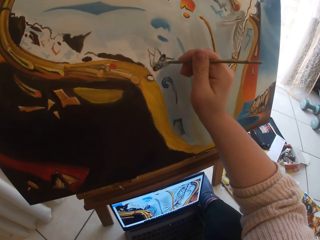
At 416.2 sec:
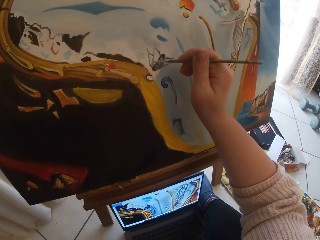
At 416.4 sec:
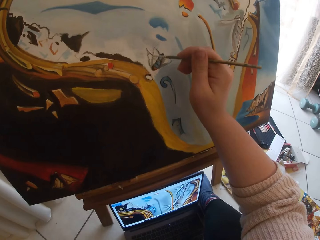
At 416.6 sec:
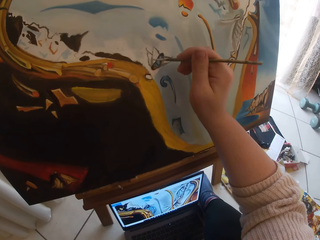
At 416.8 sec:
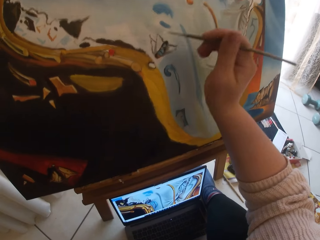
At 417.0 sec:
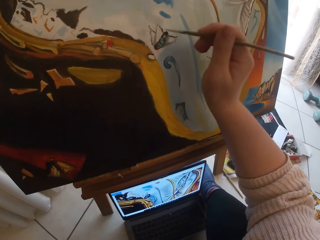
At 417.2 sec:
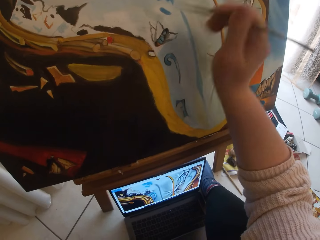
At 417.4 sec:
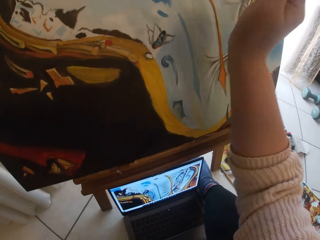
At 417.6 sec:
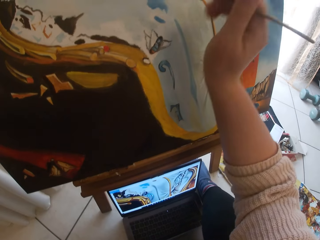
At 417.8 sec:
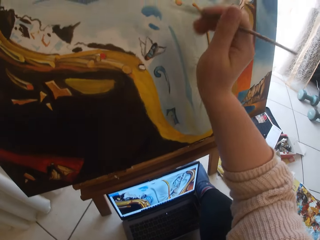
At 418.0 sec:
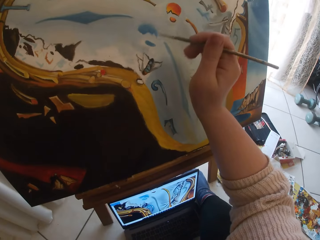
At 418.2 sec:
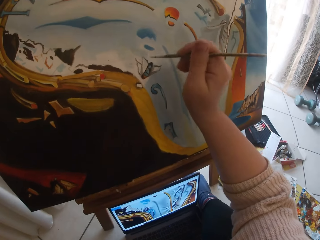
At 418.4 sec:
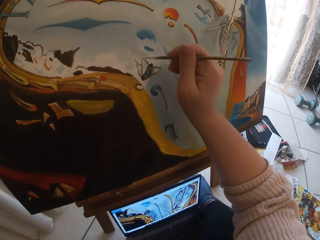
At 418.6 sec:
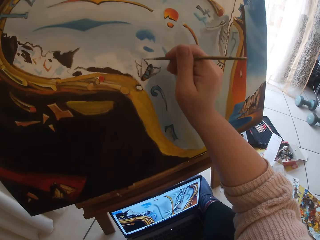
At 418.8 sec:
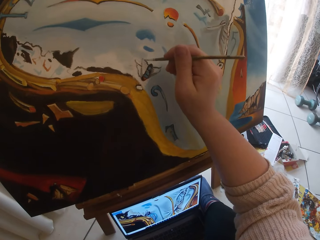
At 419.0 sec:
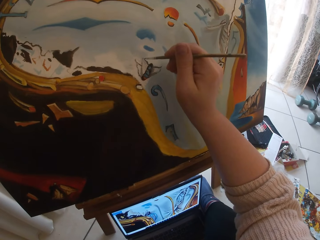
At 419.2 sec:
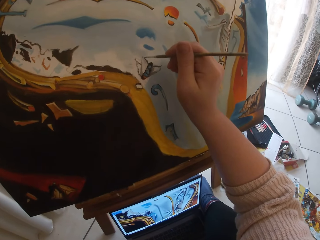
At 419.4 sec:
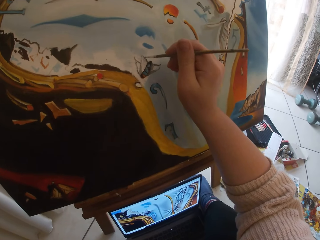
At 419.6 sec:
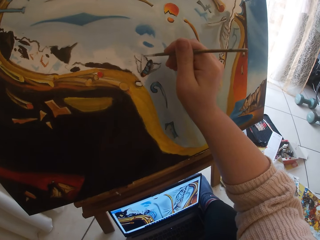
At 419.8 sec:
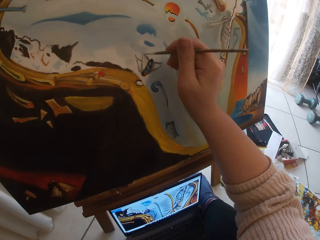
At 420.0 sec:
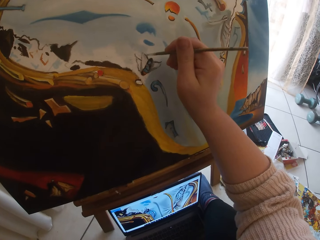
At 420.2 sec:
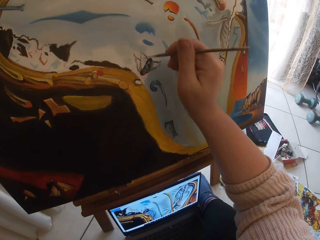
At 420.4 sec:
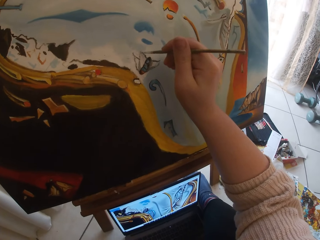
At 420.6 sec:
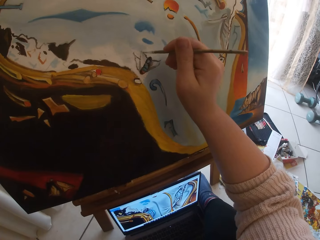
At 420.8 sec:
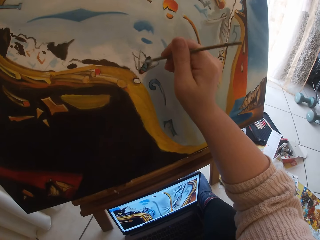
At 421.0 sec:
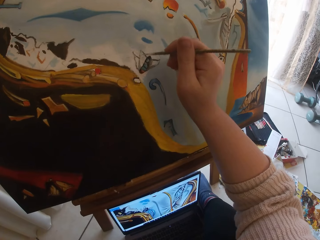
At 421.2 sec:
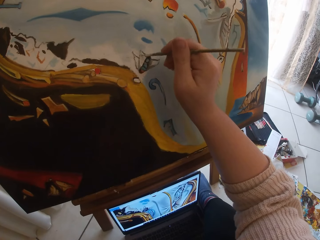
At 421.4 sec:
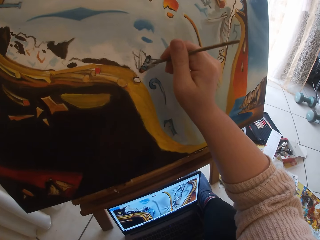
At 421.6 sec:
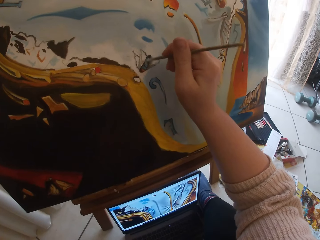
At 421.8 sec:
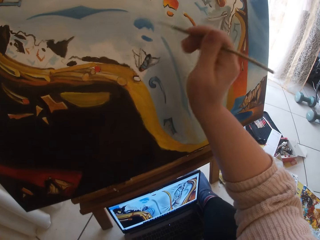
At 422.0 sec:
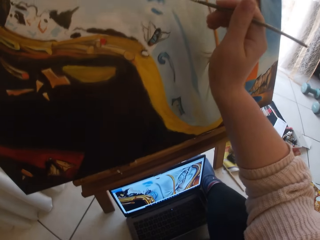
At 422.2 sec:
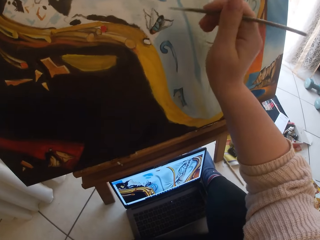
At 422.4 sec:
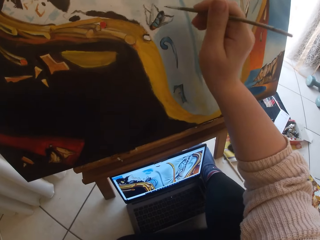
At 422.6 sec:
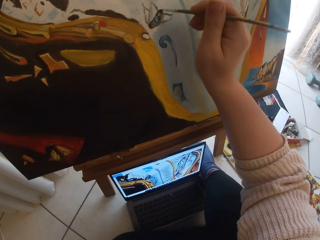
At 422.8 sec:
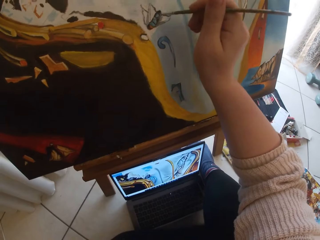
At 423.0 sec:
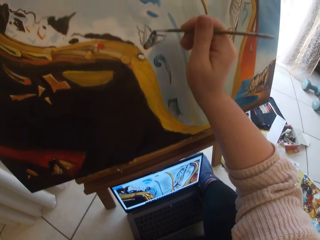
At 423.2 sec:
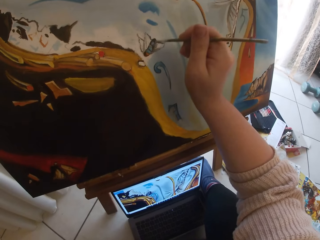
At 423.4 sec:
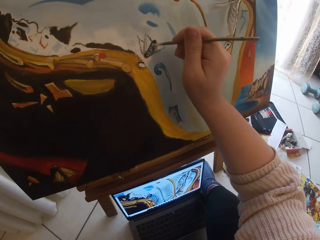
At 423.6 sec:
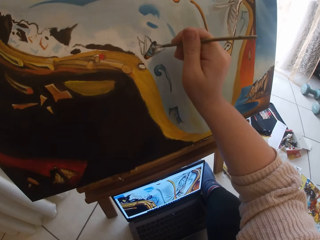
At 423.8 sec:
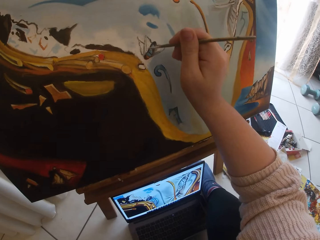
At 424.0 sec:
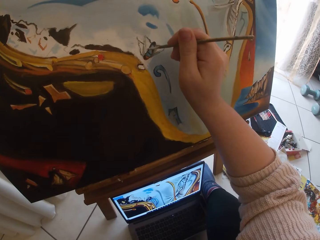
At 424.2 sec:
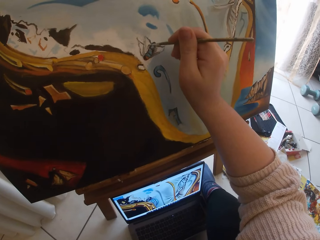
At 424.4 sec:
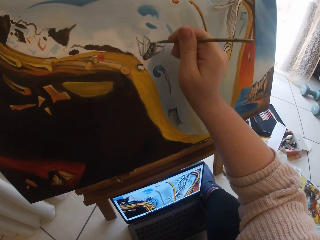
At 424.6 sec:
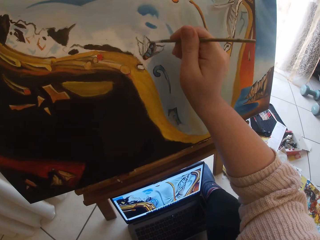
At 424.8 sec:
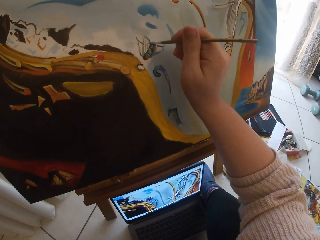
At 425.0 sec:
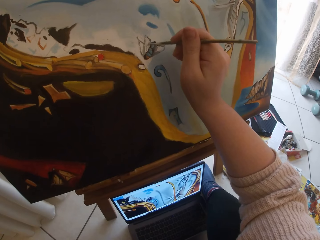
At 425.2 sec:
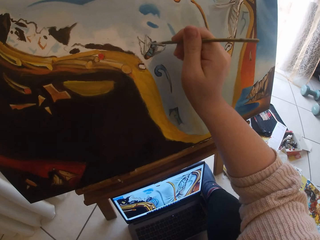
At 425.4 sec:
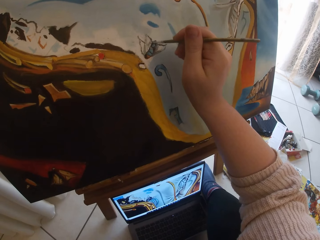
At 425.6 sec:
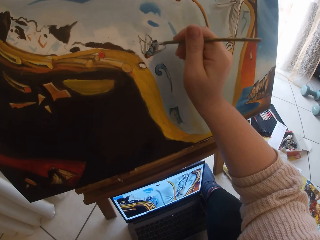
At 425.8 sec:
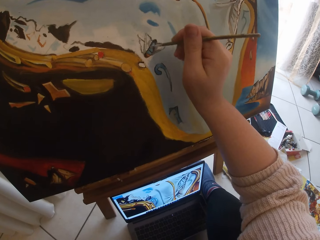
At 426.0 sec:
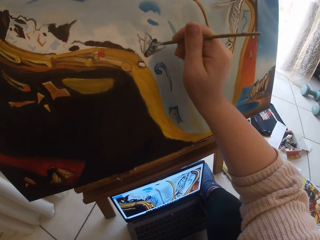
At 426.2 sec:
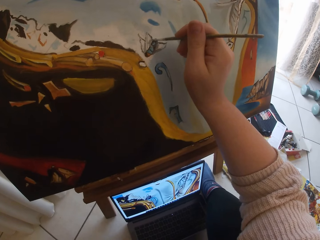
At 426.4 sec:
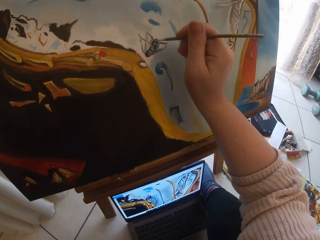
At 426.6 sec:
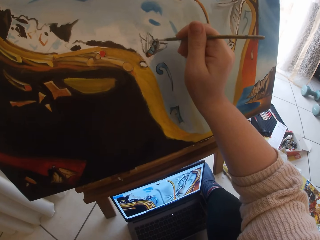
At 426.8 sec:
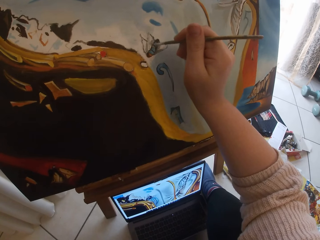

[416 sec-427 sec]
The camera wearer looks at the laptop. They paint on the canvas. They look at the laptop. They paint on the canvas.

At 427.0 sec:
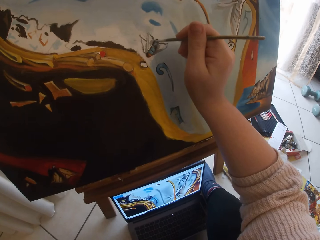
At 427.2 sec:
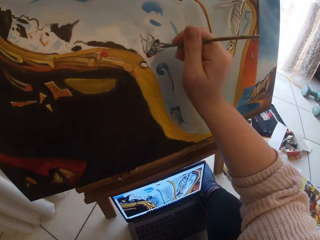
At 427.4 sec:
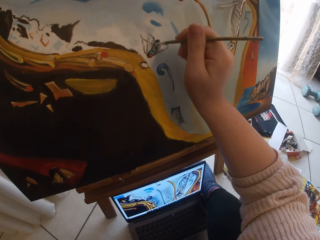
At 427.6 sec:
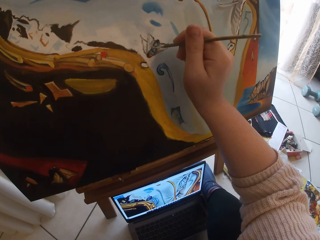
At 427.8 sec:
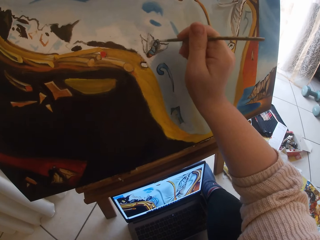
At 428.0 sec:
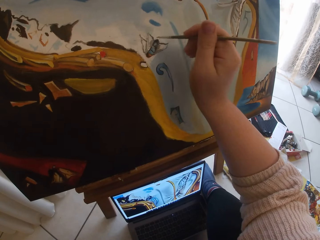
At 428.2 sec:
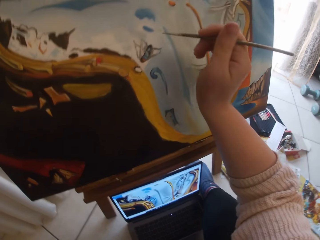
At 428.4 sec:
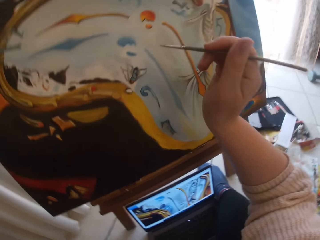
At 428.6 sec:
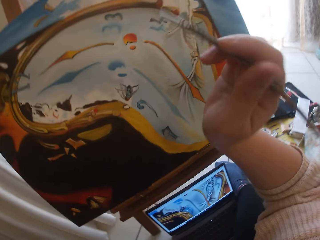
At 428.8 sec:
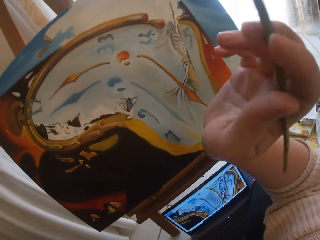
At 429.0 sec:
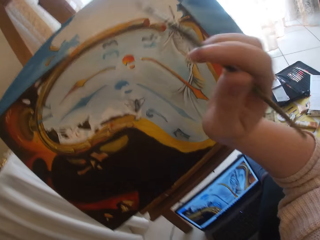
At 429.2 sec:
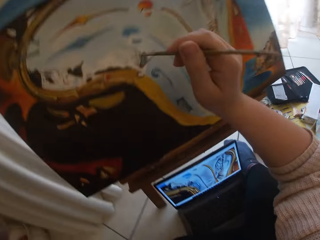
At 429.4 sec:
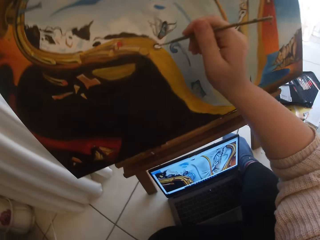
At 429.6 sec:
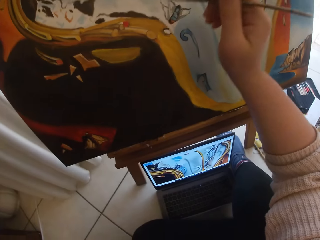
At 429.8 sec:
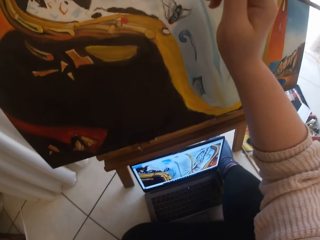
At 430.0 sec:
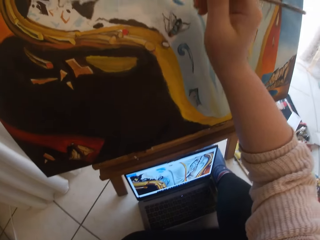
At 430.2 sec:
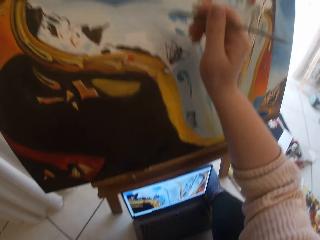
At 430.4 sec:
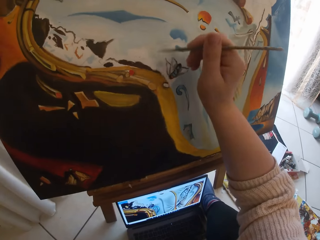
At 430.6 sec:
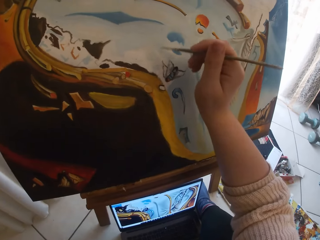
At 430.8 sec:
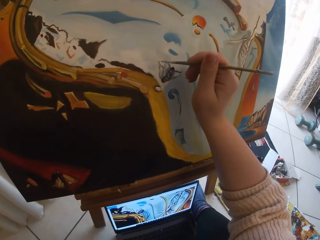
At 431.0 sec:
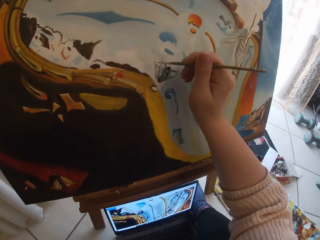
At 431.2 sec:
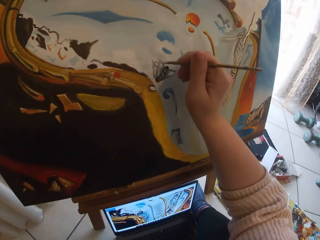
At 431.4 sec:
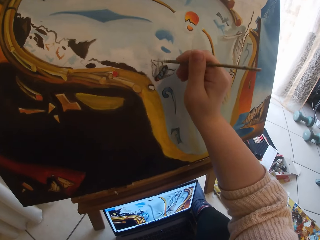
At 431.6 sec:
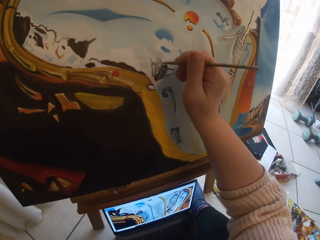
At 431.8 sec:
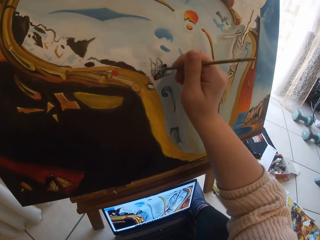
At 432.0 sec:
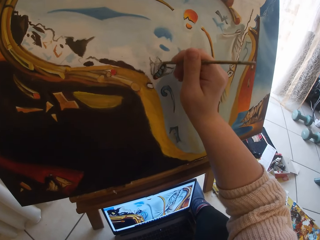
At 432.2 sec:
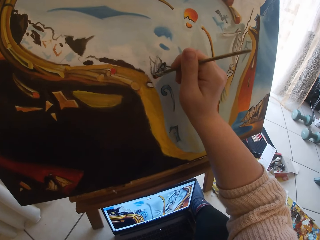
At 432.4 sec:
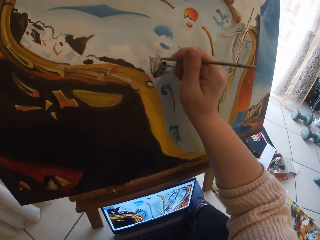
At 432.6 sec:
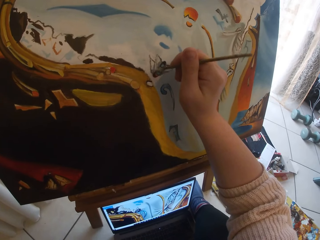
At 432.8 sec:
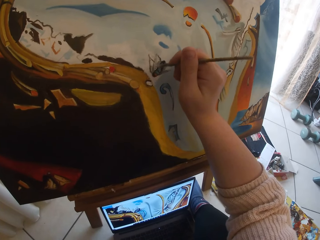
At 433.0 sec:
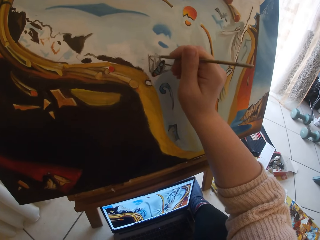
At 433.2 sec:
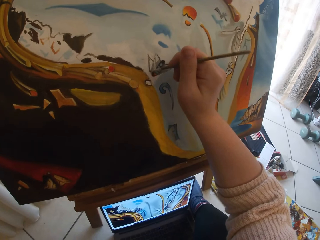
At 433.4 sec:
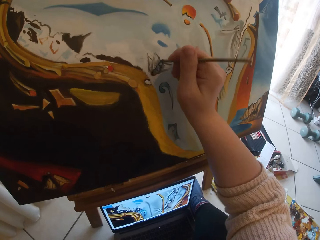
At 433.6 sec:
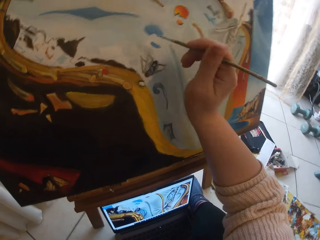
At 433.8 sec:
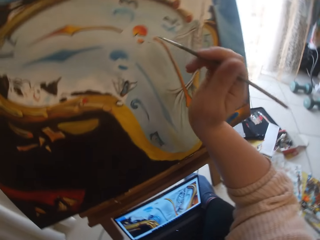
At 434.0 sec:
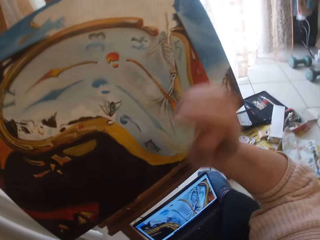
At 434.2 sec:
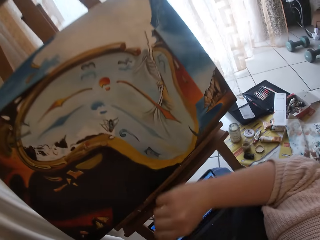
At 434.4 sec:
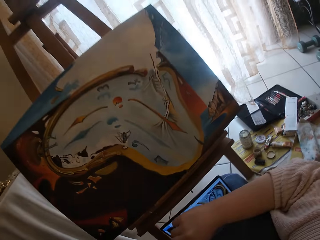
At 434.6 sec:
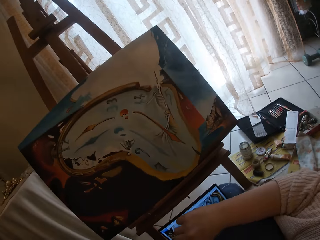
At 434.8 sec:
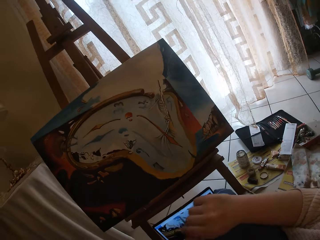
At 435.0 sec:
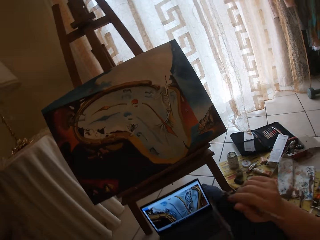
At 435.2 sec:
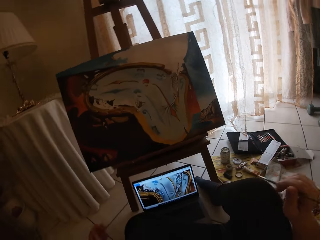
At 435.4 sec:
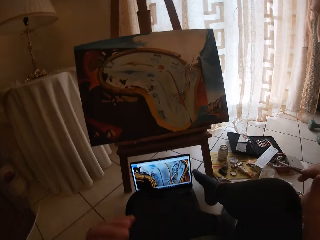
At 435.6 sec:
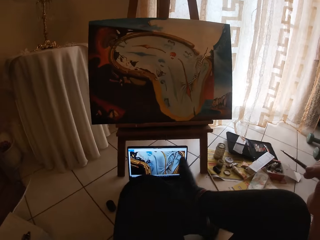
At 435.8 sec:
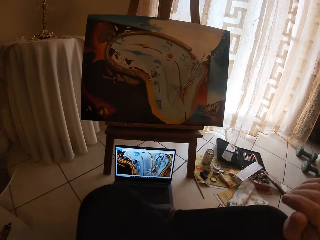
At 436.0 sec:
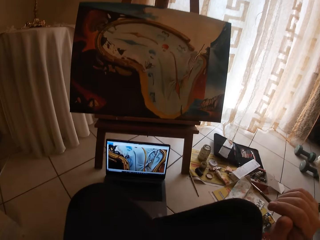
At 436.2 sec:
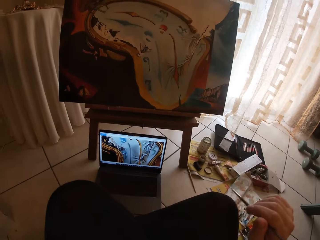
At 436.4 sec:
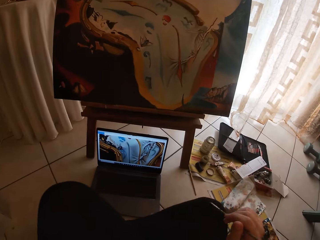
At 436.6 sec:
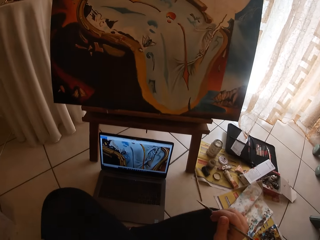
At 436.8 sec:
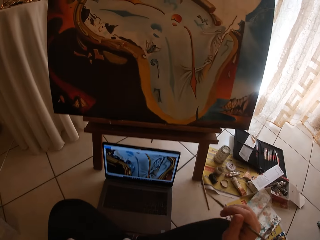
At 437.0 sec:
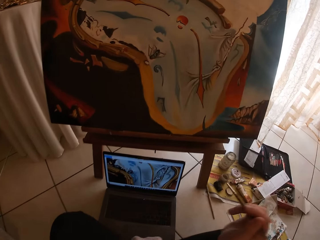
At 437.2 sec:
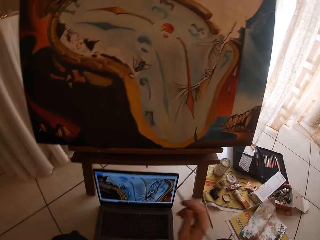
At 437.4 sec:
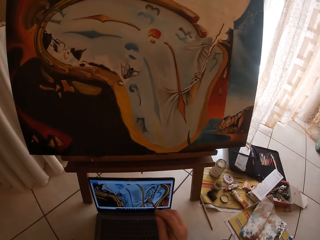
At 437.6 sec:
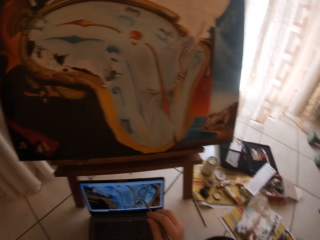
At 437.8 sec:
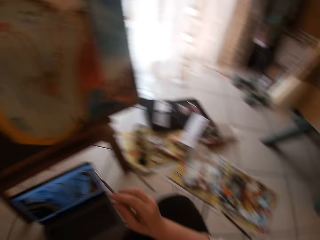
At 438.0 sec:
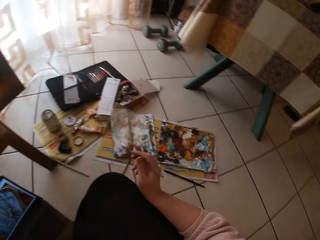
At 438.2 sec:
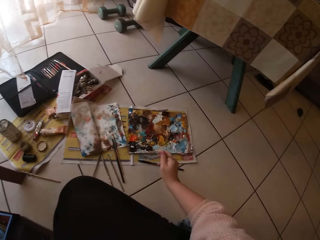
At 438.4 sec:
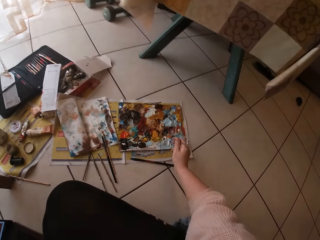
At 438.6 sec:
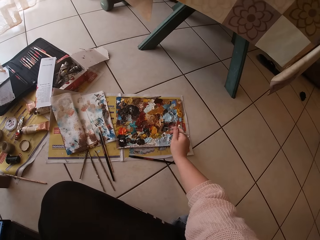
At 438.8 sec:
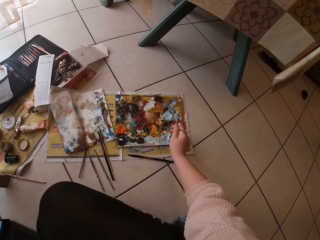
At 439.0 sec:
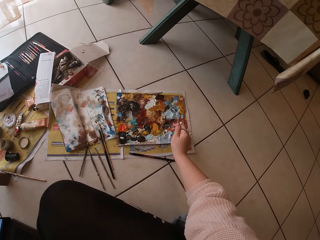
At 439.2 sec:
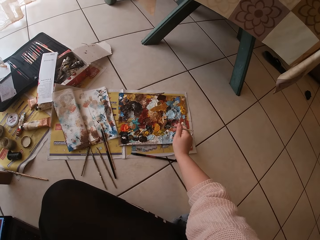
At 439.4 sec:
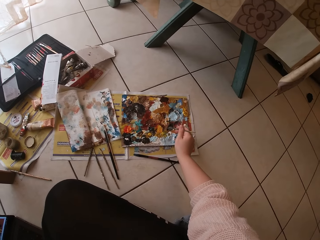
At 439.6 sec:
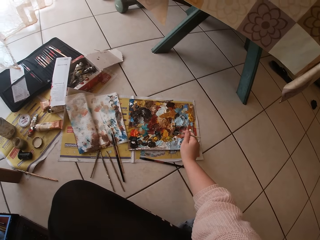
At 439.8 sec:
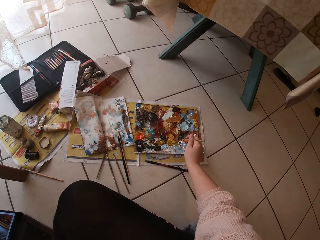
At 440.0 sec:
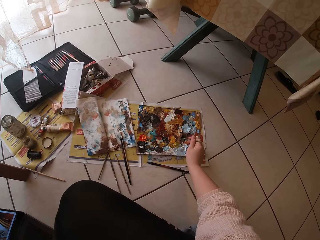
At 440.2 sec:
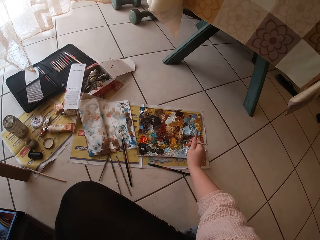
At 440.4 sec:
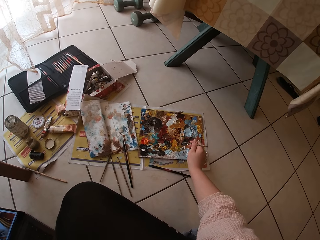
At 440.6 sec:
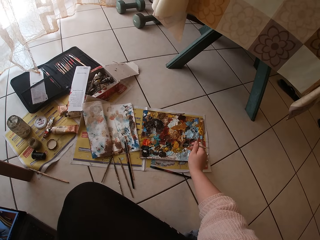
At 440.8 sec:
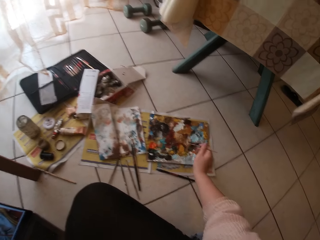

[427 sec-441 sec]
The camera wearer lifts his hand. He paints on the canvas. He looks at the canvas. He changes his posture. He moves back. He looks at the laptop. He brushes paint on the palette.
